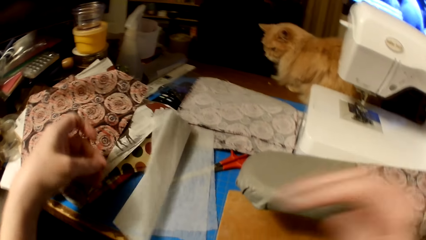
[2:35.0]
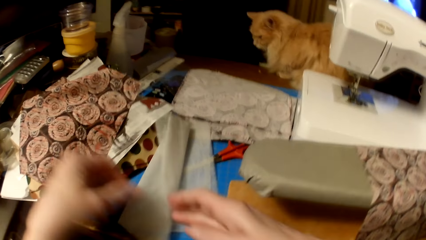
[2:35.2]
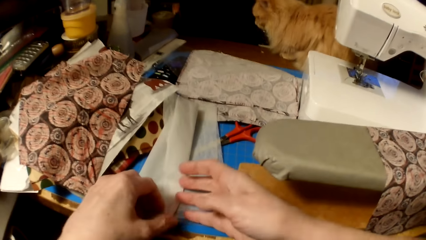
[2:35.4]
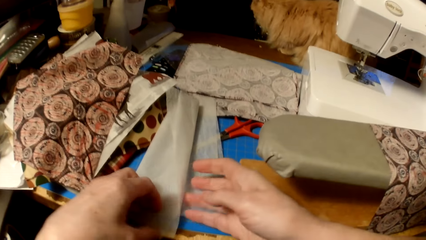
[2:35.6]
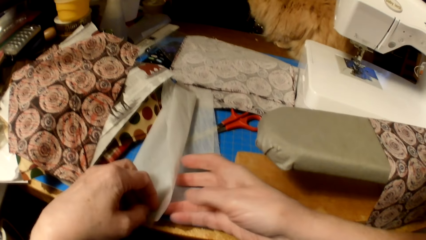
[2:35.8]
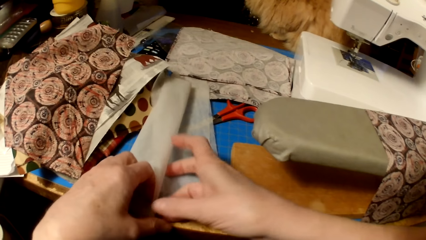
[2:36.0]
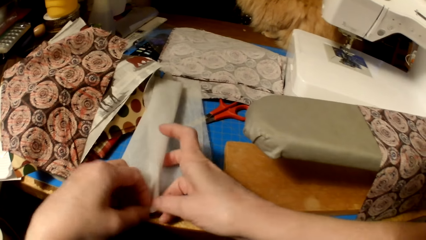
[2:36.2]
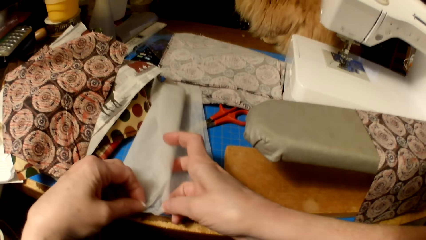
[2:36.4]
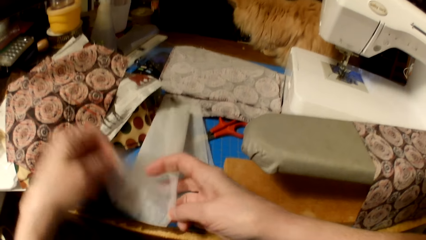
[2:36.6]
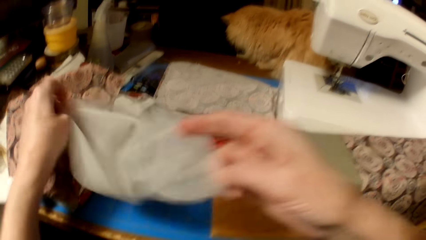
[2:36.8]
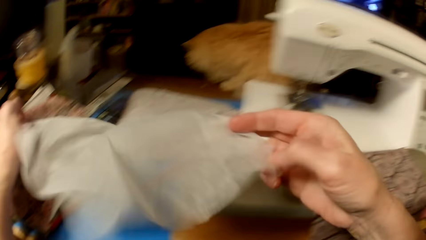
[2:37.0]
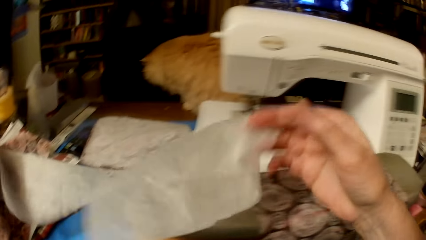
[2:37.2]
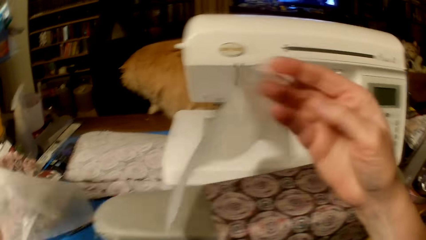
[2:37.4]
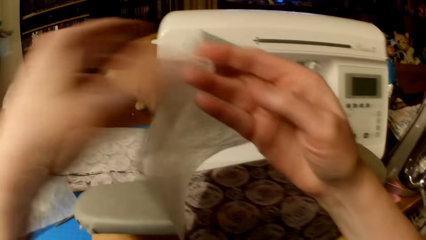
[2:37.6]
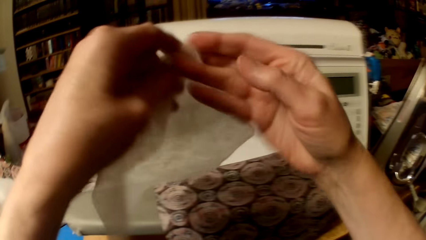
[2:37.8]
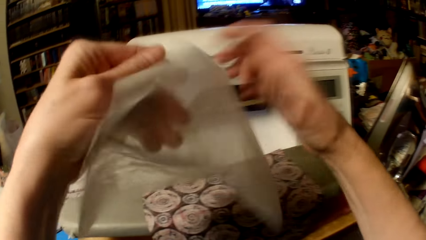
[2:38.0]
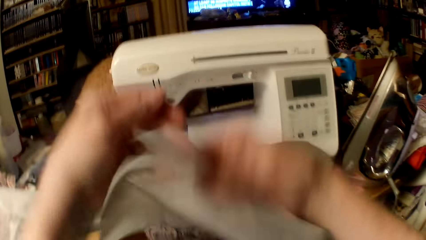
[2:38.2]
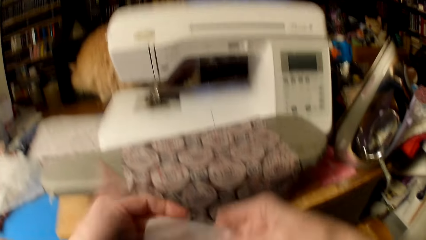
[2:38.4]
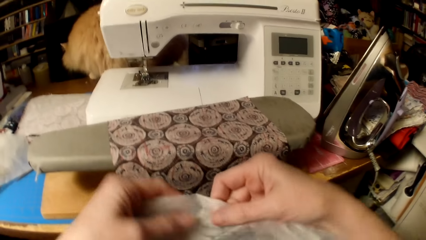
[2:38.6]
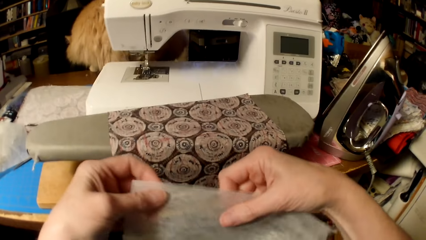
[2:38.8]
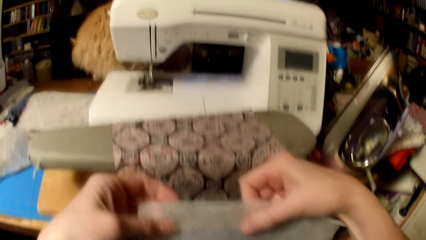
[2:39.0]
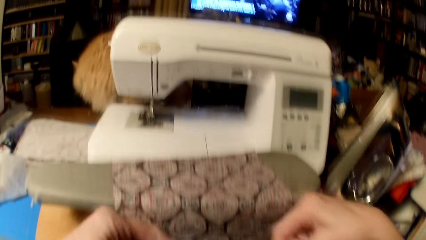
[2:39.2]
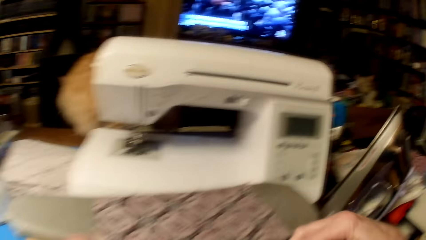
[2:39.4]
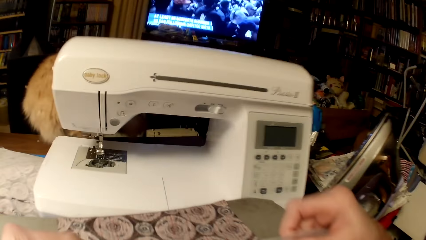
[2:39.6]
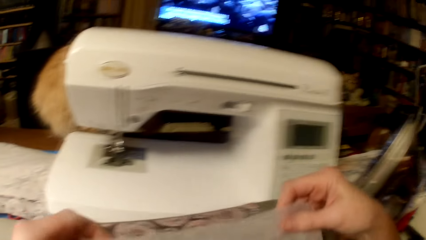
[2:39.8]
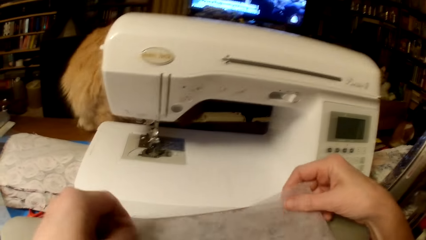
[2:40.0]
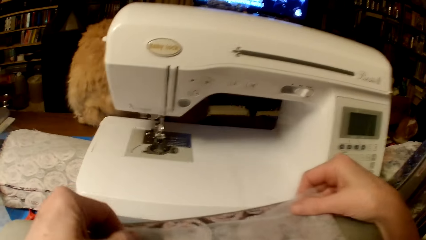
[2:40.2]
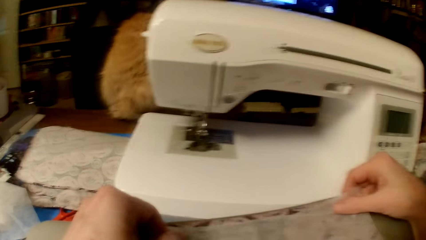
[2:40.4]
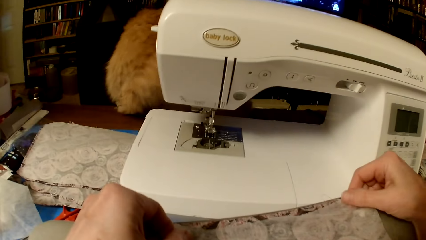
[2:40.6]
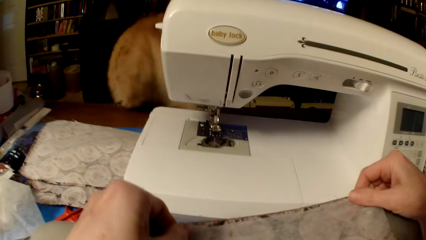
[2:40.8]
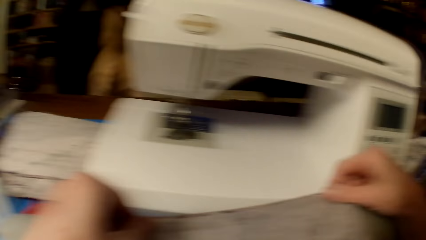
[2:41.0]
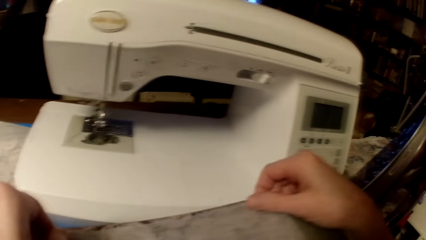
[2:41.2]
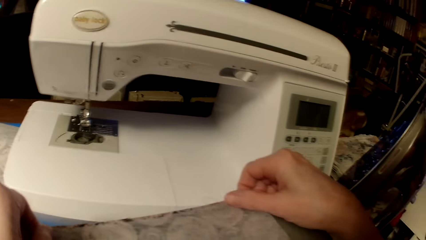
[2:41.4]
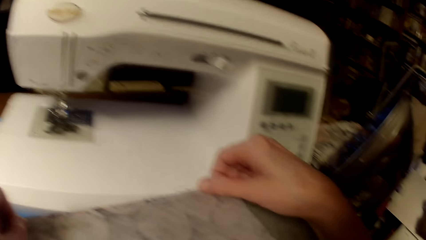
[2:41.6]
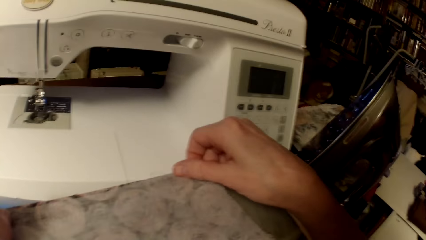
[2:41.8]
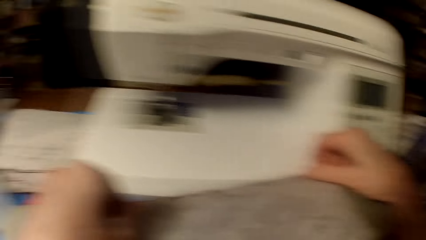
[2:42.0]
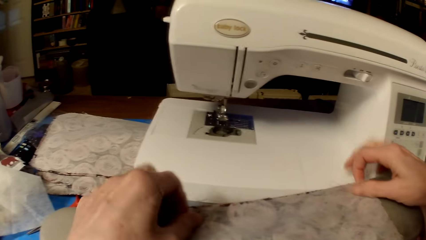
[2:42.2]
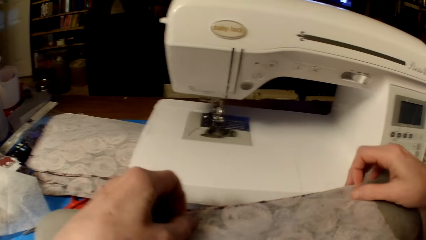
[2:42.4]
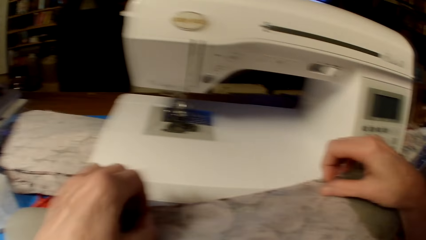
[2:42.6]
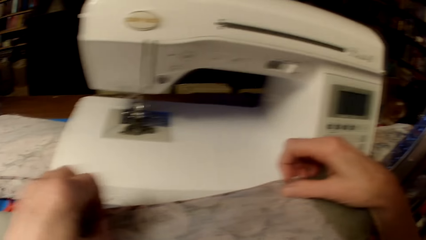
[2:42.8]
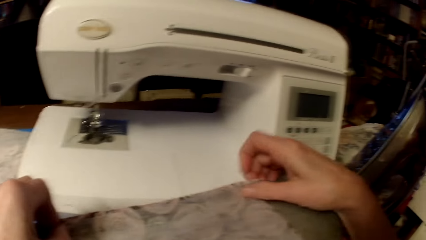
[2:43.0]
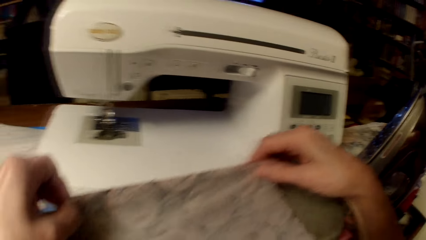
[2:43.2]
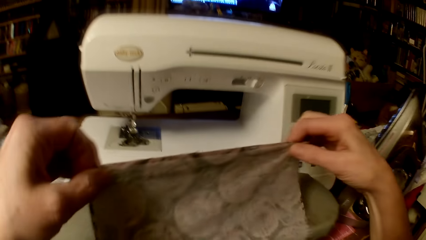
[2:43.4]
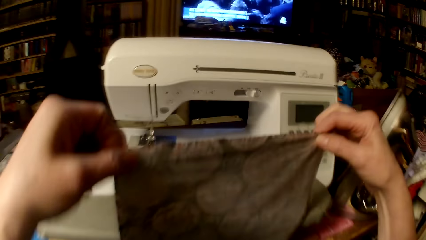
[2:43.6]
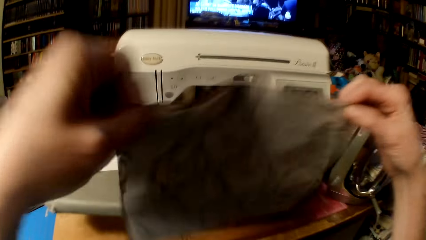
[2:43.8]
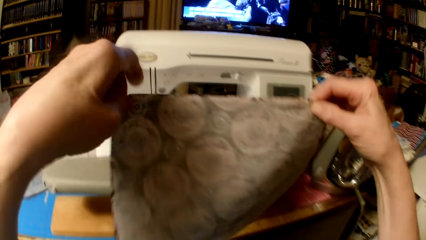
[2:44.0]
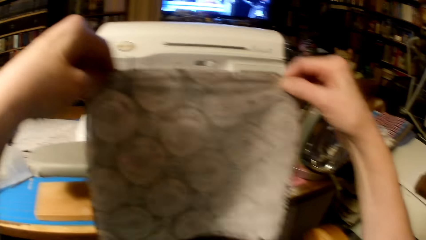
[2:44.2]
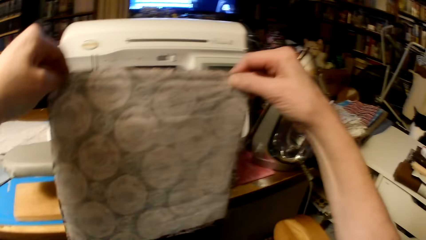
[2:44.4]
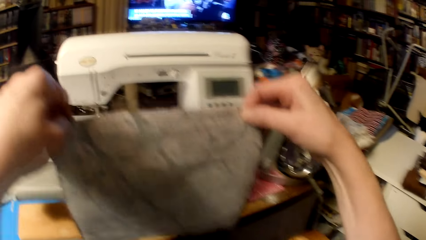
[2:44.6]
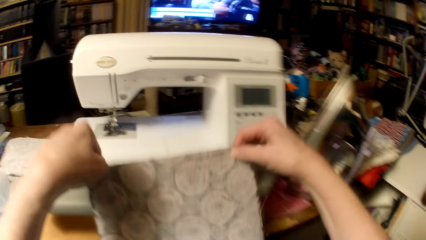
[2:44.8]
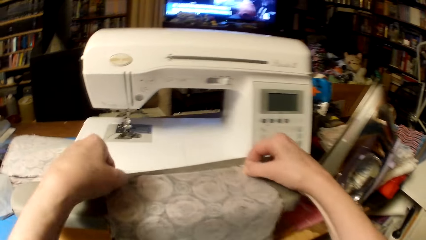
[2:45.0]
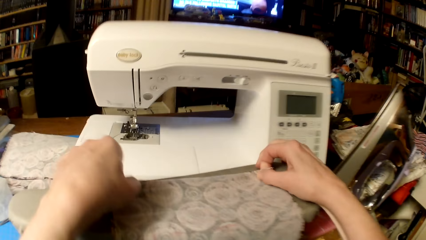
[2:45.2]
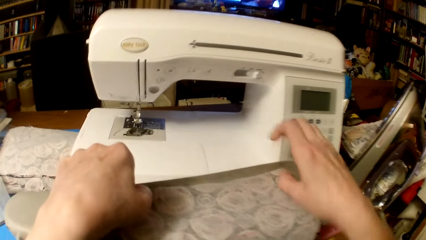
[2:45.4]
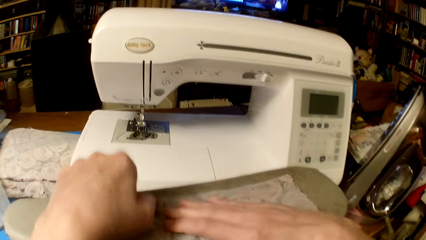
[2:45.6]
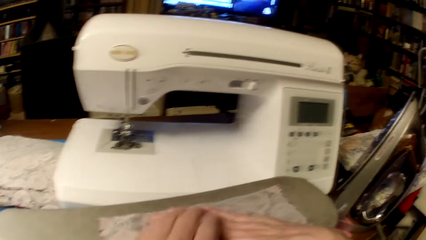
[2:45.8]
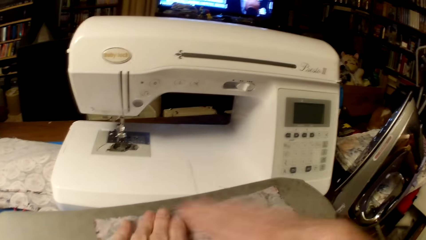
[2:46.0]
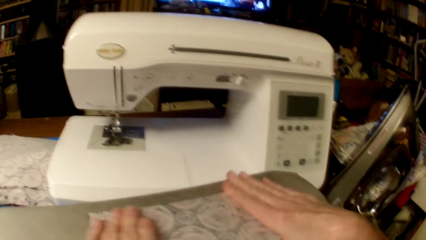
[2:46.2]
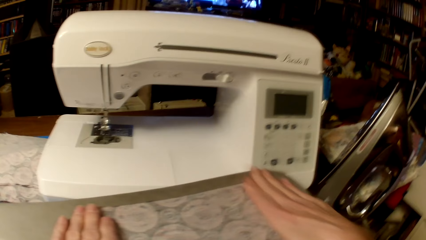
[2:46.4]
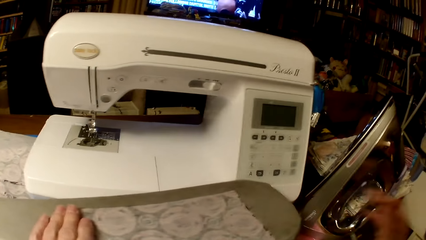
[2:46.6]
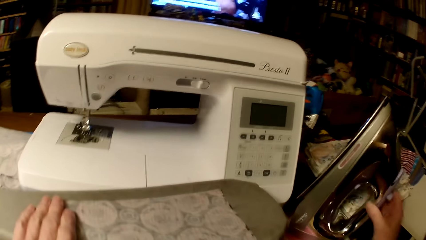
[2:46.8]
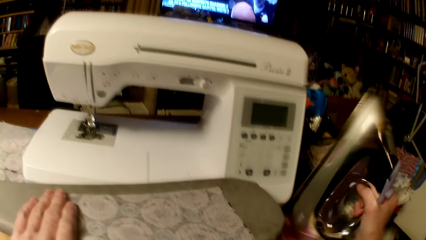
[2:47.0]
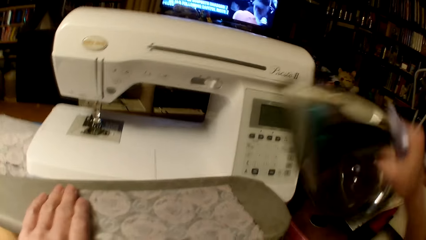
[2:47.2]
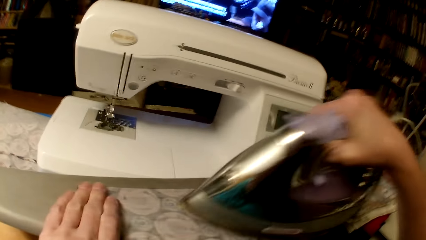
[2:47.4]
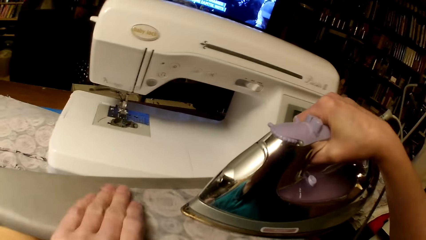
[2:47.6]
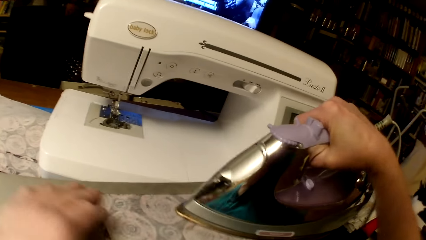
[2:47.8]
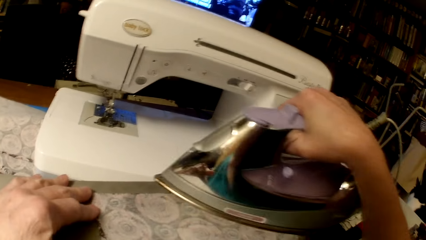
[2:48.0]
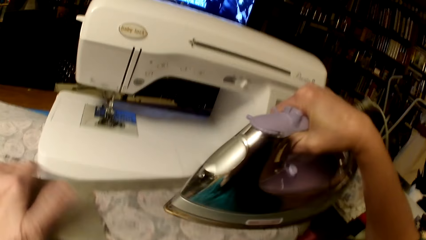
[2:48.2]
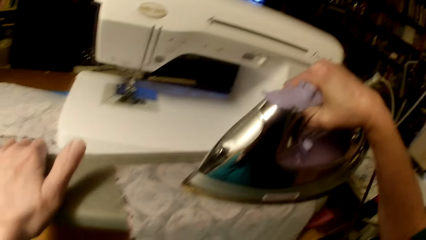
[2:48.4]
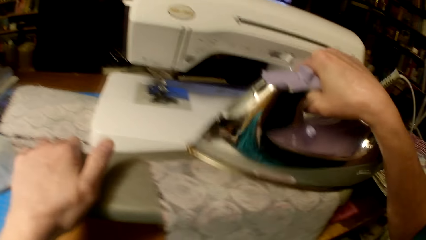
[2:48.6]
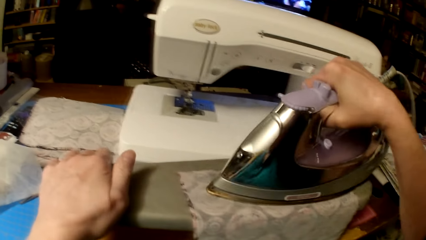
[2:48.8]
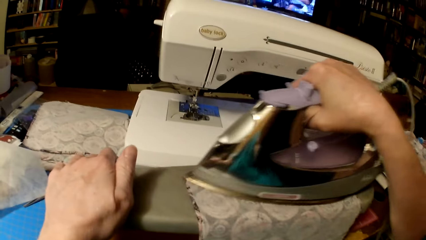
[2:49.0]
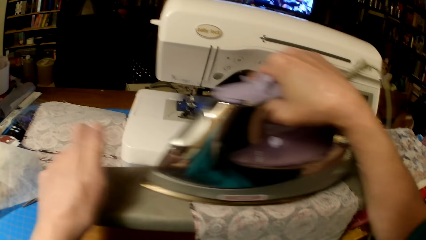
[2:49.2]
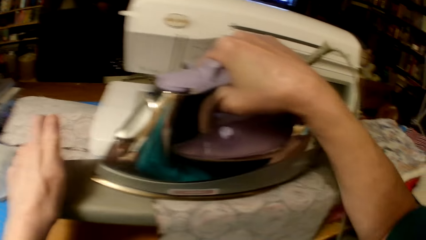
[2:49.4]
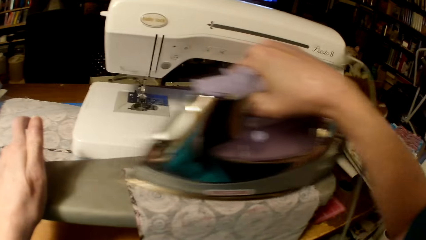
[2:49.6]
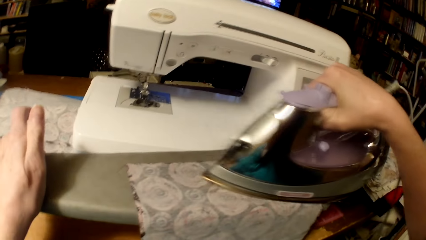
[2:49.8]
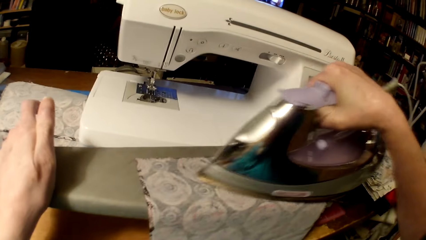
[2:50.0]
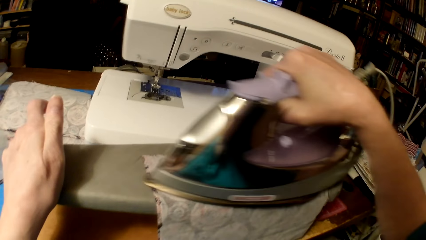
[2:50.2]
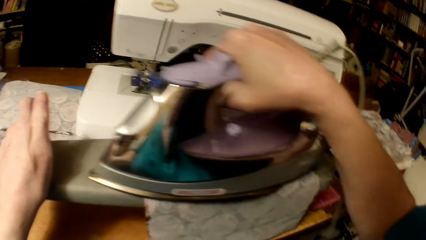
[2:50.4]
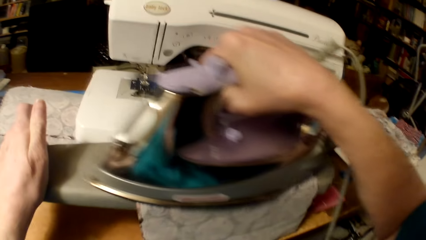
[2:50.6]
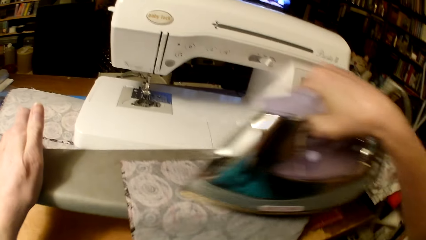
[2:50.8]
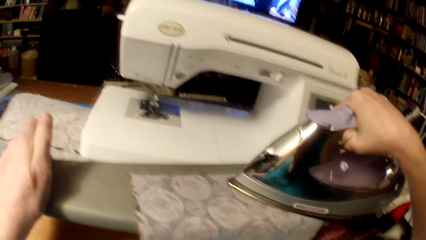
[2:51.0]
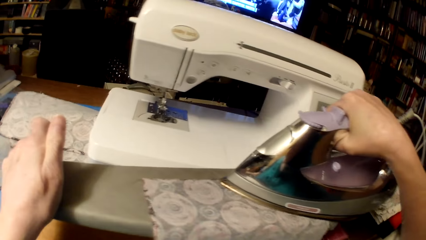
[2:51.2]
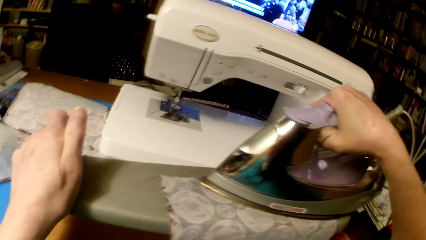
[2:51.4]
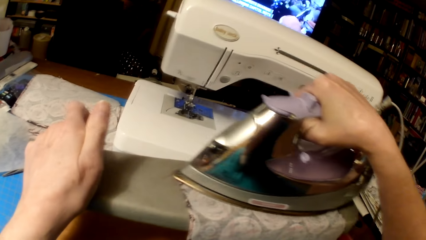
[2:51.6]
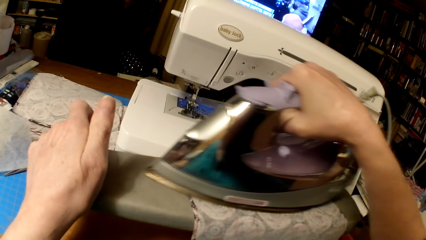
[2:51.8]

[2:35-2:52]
The camera wearer picks a sheer fabric. They place the sheer fabric on the cloth. They align the sheer on the cloth. They straighten the piece of cloth and the fabric. They shake the cloth pieces. They put the piece of cloth and the fabric on the ironing board. They pick the iron box. They iron the piece of cloth and the fabric.
